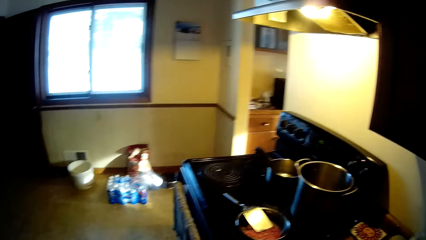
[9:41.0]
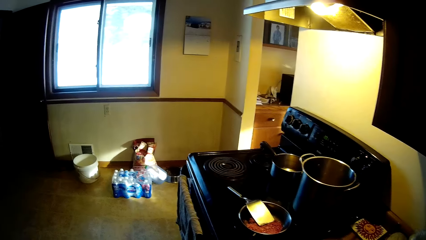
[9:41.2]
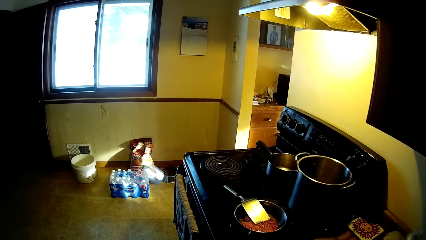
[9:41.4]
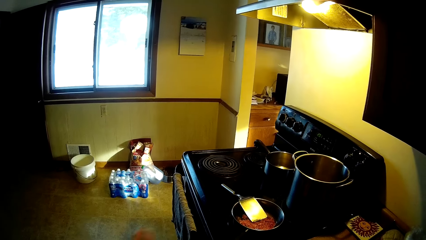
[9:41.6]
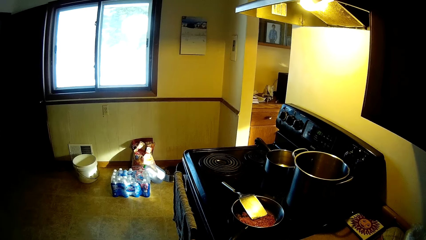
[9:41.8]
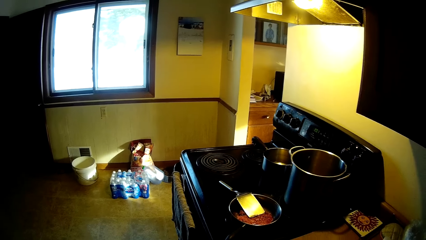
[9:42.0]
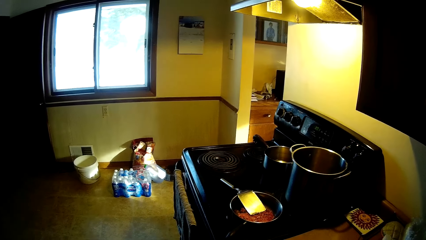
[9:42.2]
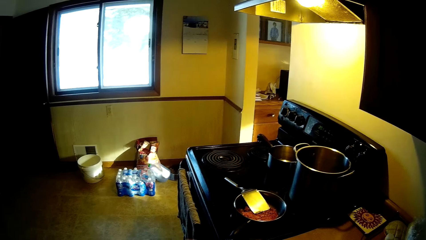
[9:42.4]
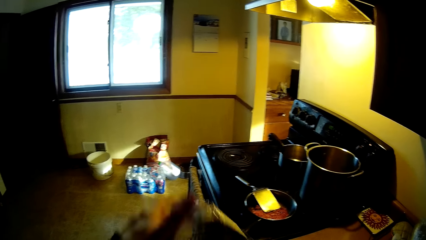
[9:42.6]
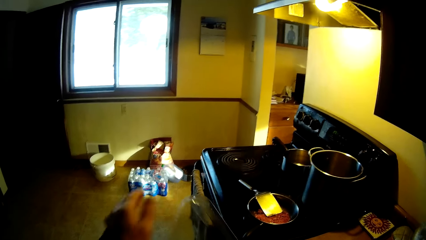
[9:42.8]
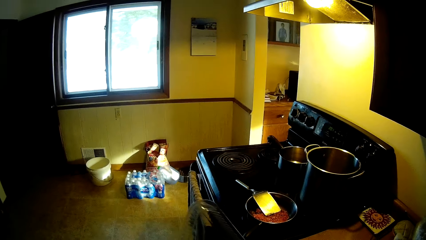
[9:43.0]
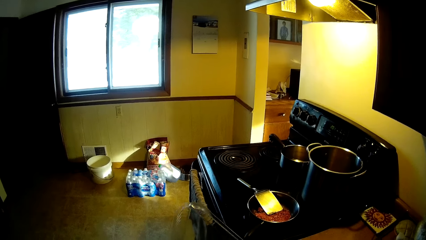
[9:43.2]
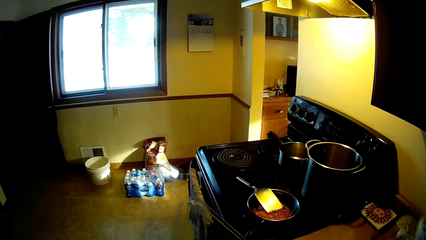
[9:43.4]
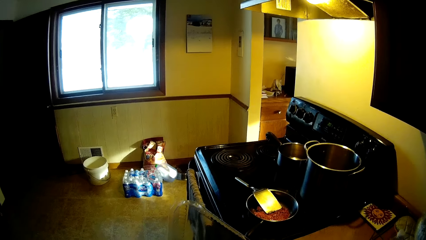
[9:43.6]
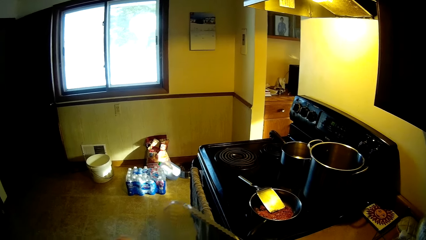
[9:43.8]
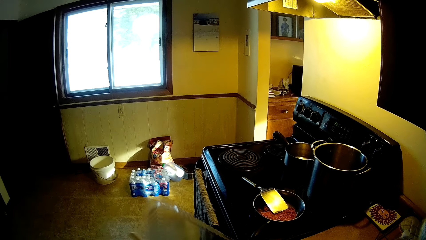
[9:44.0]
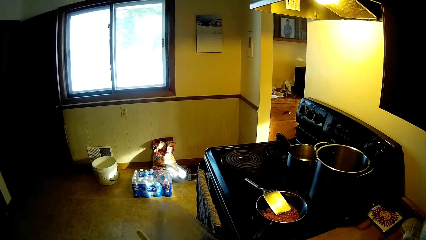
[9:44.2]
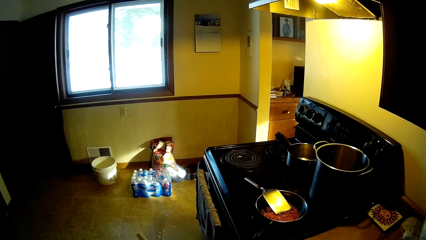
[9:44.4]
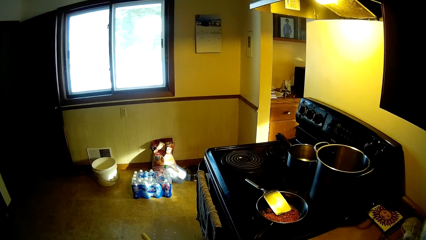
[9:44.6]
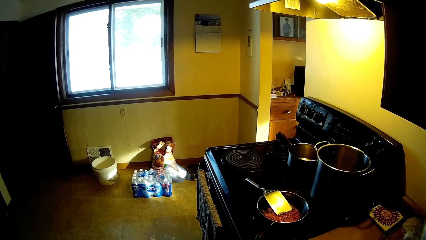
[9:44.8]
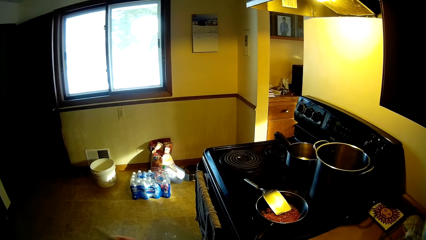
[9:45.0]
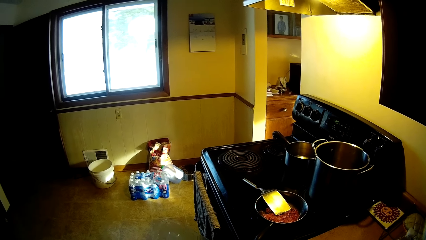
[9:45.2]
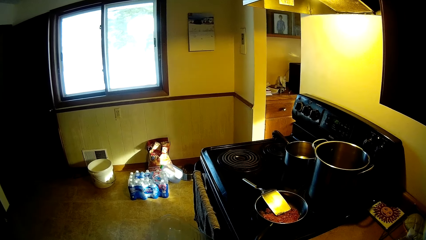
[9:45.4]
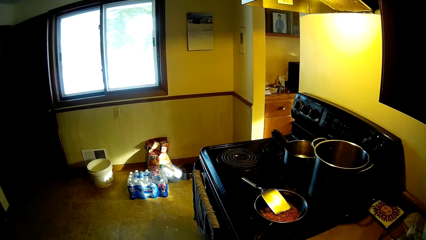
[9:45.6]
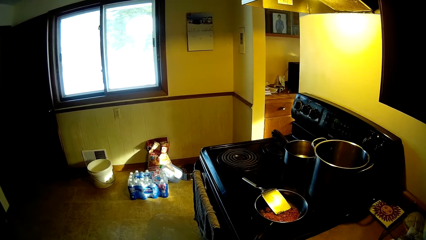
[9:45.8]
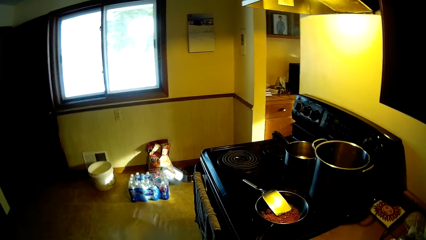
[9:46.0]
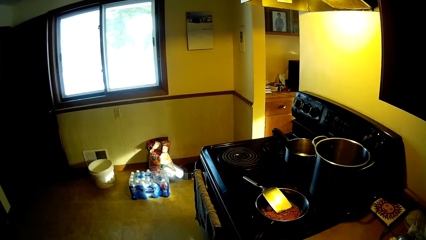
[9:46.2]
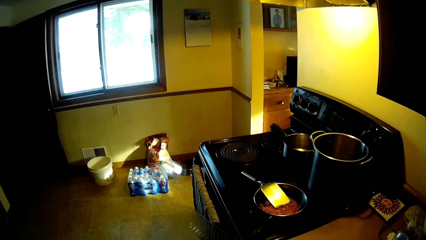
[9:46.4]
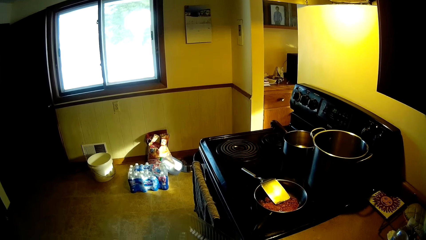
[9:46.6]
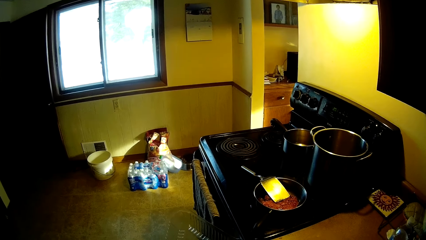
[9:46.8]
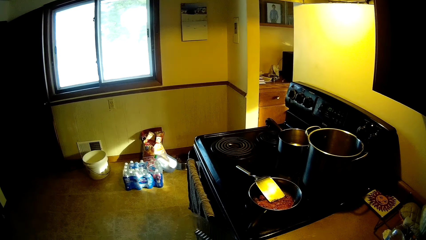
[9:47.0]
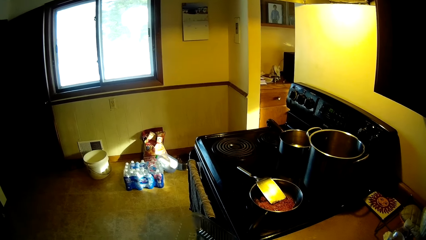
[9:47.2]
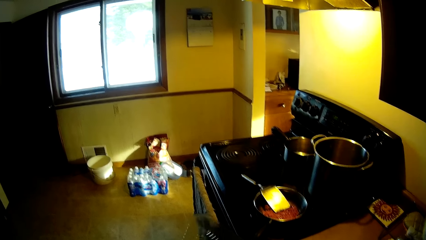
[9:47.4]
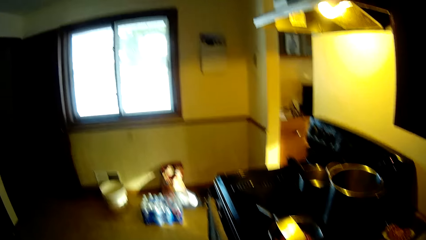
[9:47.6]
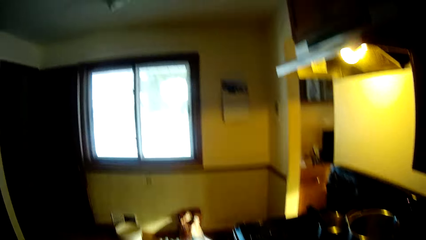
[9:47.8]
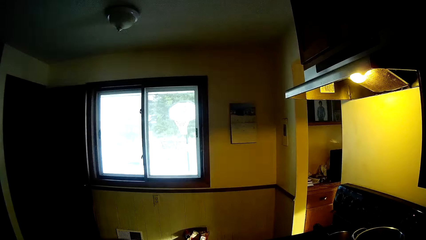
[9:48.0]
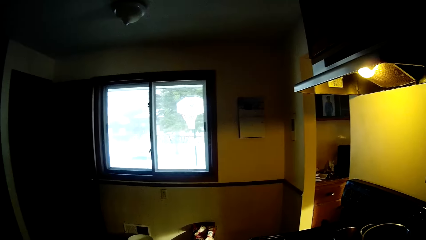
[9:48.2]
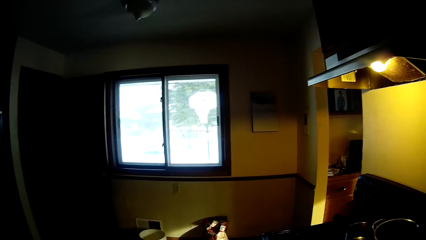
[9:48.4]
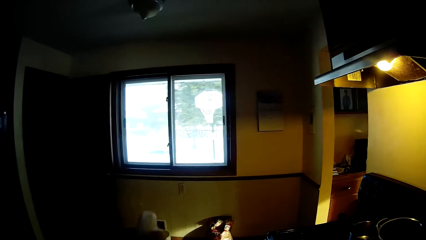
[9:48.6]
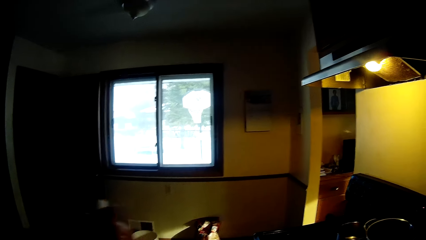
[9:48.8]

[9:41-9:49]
The camera wearer wipes the platter tray in the kitchen.

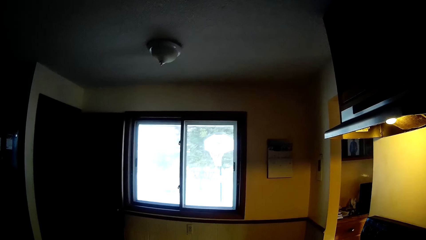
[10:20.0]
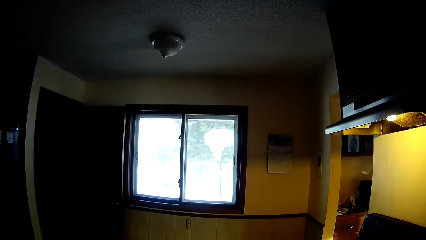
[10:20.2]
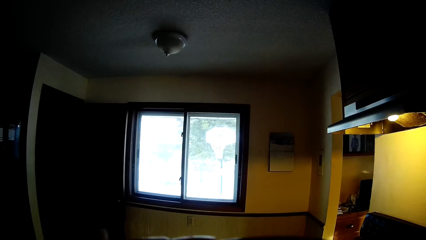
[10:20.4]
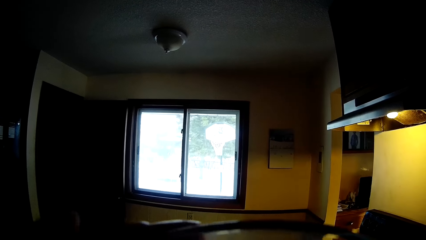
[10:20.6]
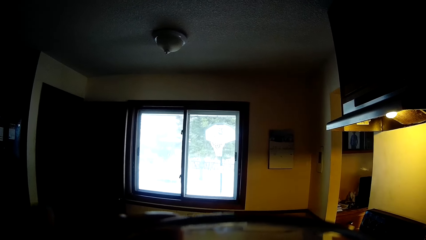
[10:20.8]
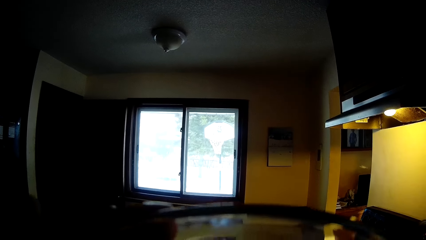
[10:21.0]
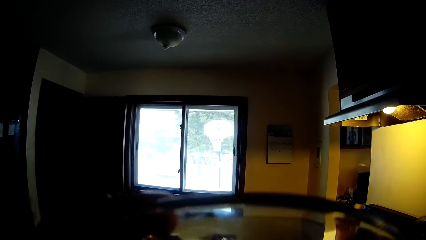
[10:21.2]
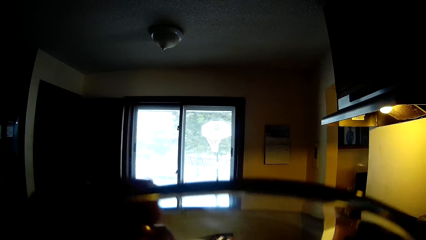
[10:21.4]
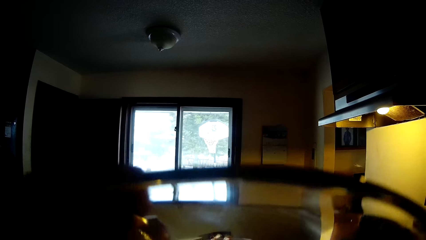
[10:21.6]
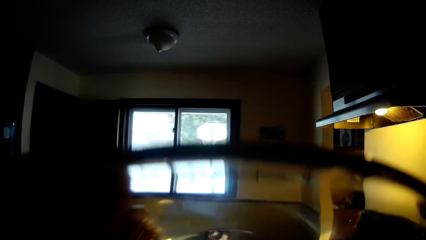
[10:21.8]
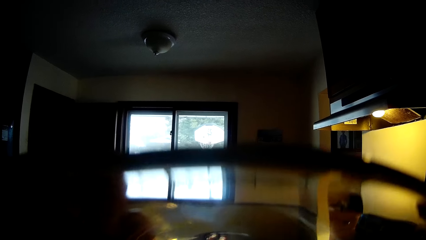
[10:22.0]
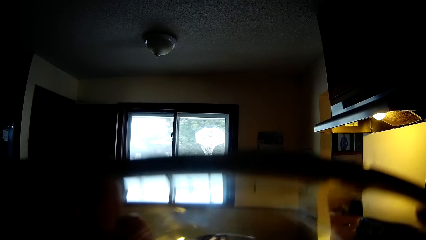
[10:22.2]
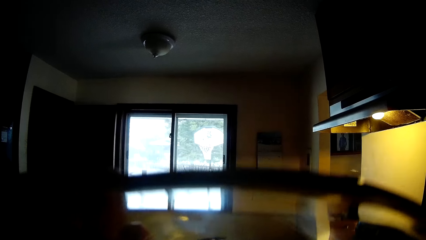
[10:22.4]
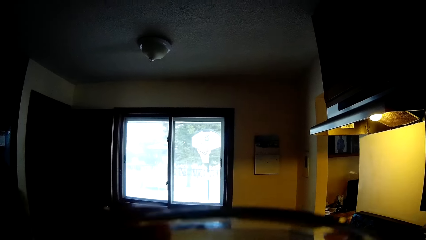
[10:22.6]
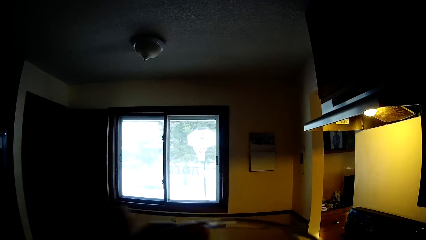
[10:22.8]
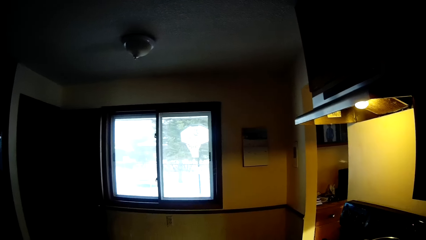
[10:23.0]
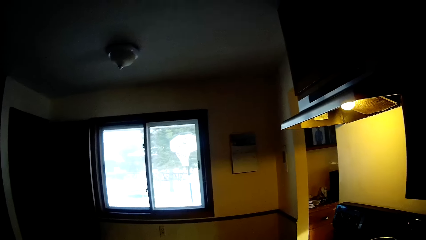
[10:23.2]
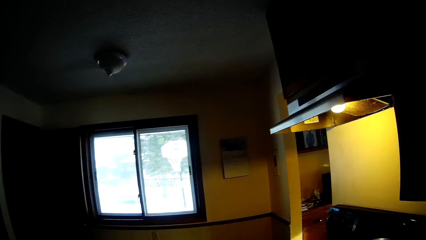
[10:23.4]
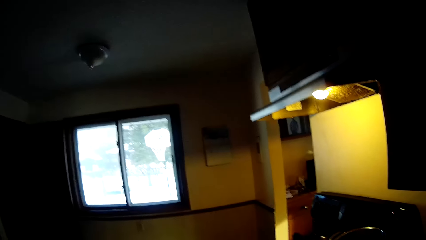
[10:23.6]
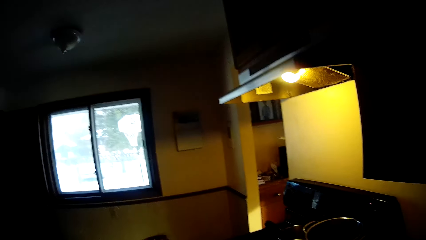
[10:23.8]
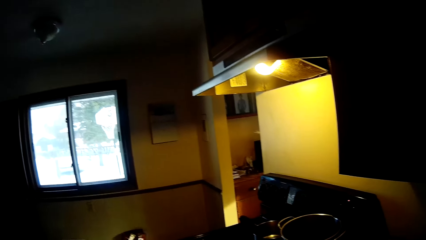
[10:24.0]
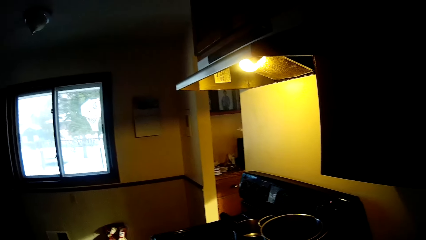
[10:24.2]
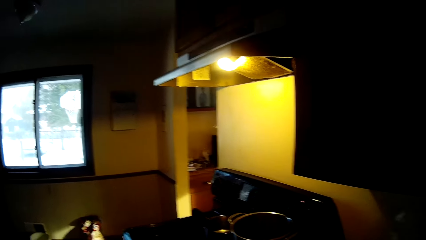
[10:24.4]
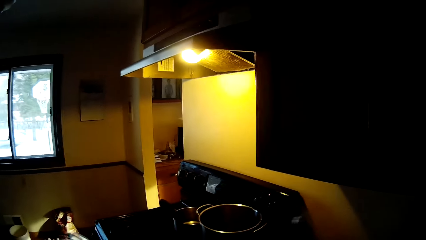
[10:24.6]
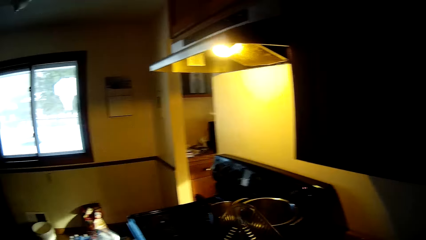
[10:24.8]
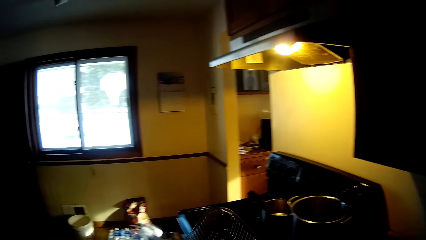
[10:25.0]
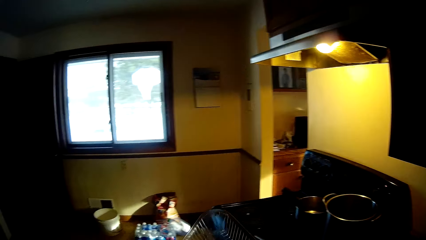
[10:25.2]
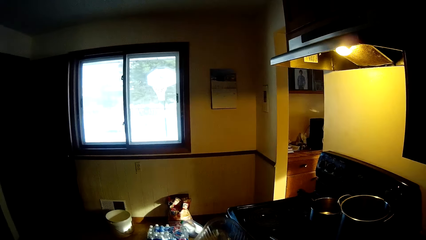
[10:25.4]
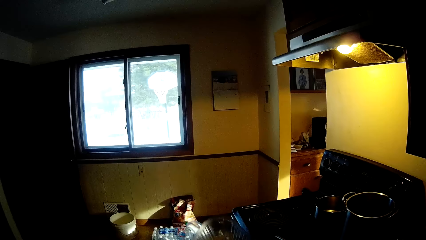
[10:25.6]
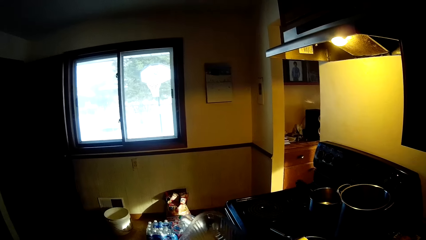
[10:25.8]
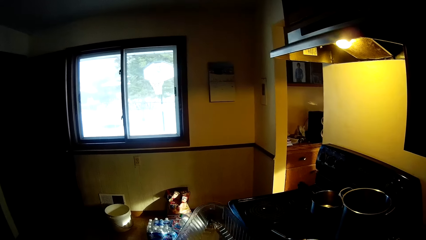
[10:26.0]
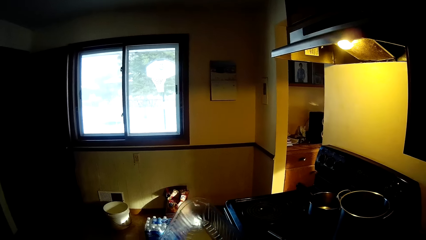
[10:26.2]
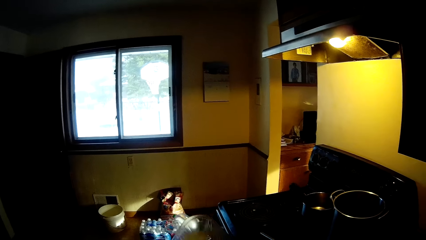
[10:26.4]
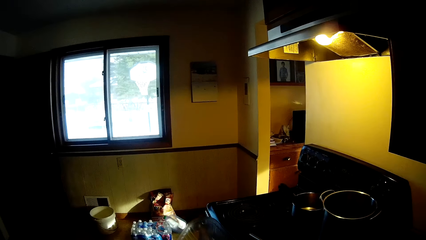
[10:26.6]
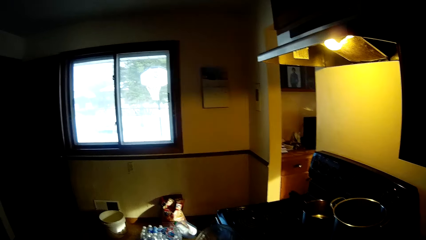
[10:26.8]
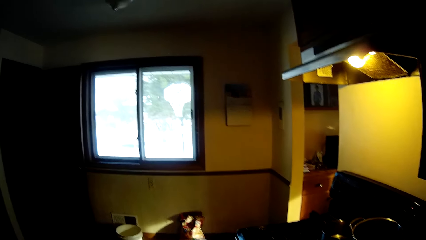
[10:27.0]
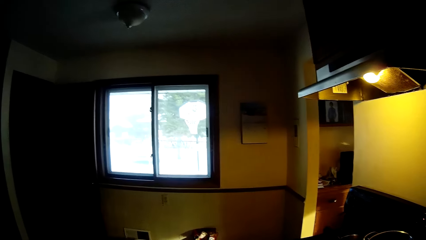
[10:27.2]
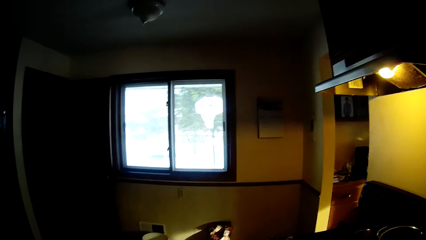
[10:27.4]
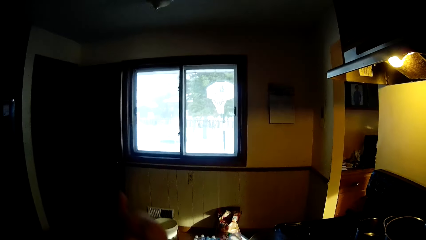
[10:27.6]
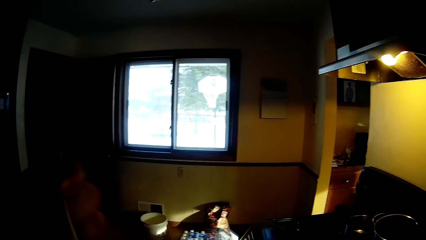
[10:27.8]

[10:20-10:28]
The camera wearer holds a white plastic container close to his face. He checks the platter tray to make sure it's clean. He wipes the platter tray in the kitchen.
